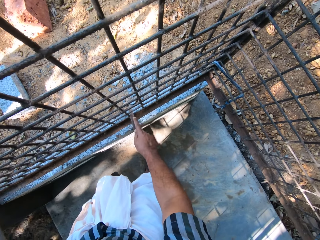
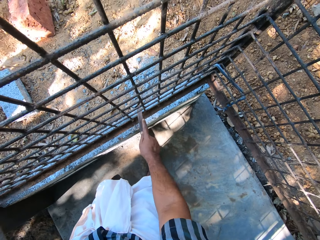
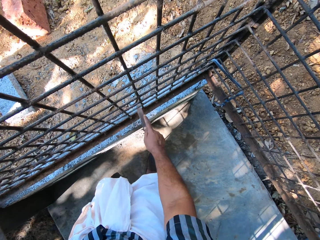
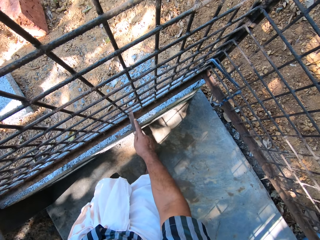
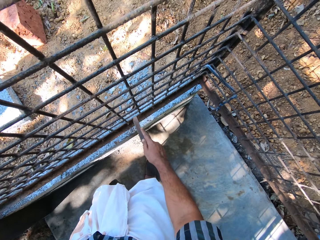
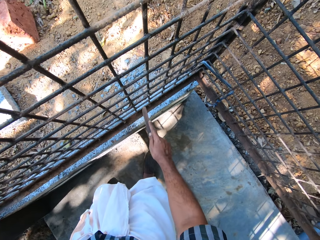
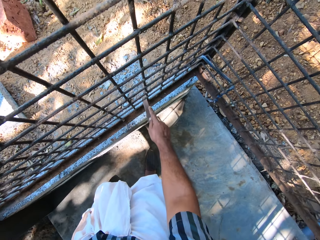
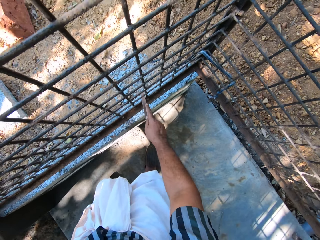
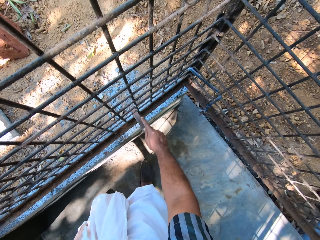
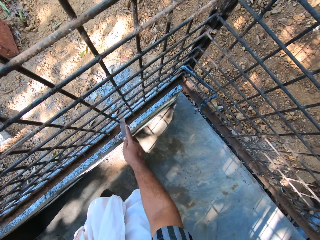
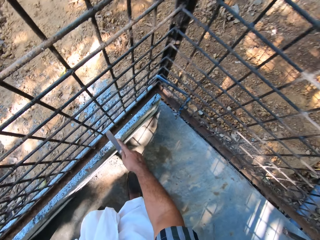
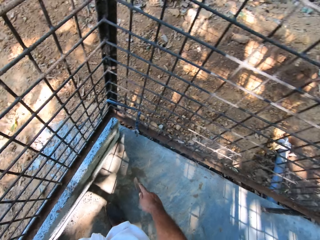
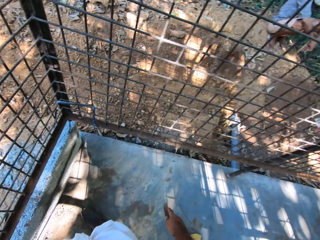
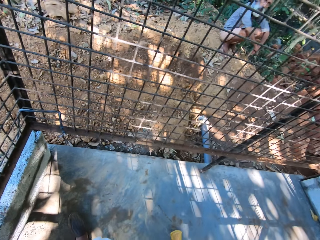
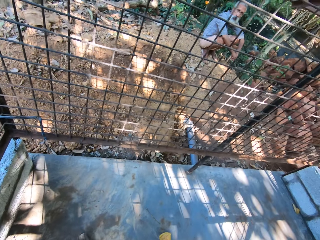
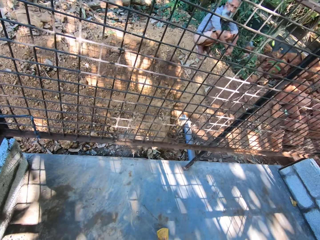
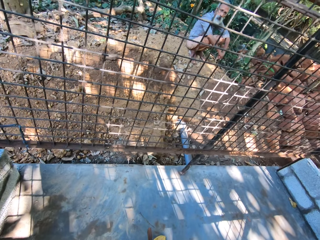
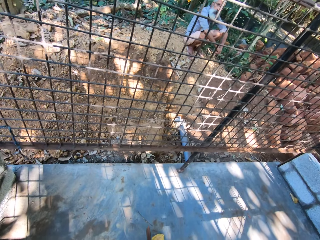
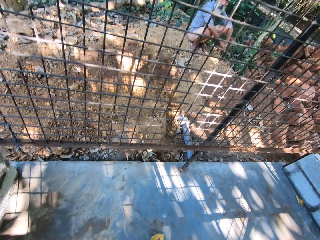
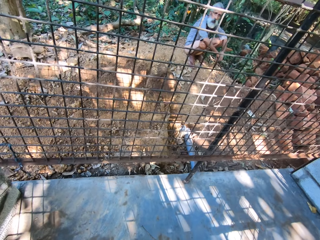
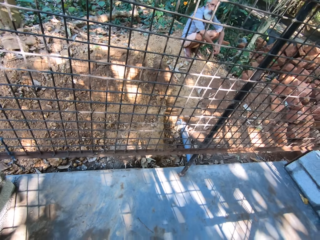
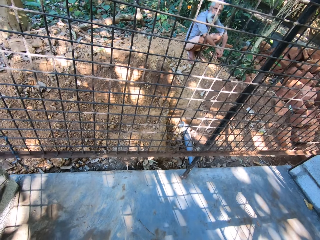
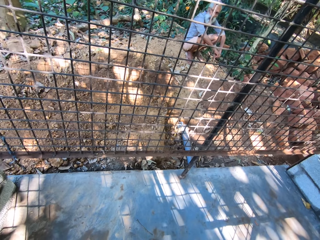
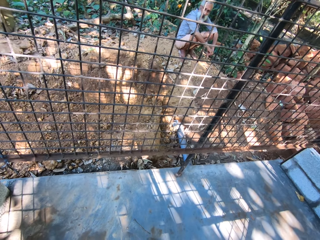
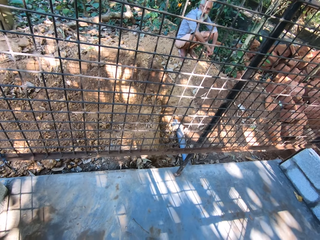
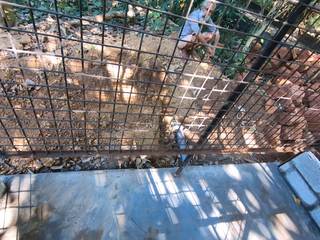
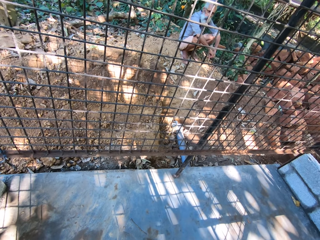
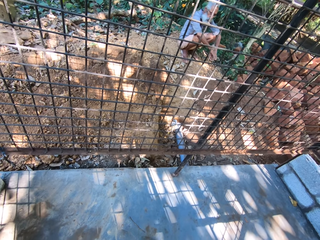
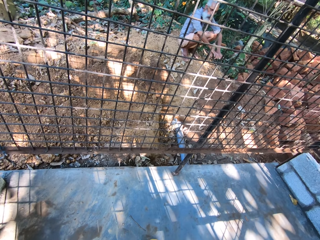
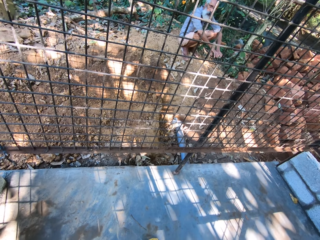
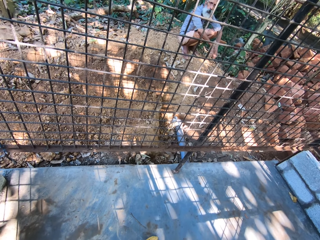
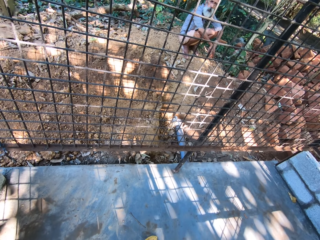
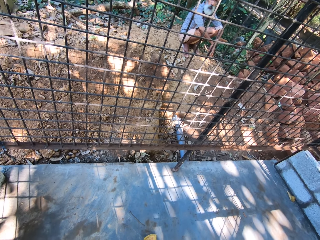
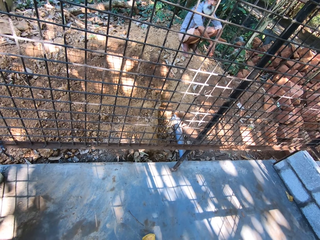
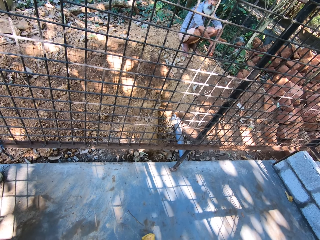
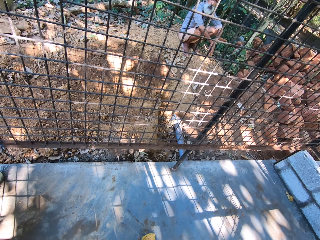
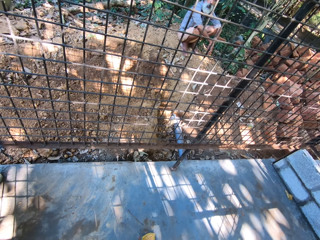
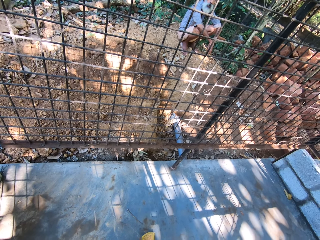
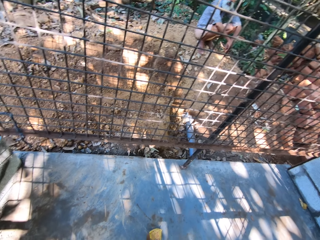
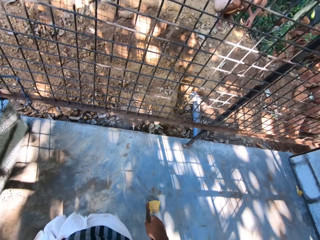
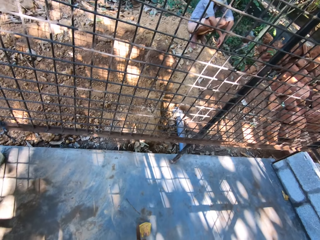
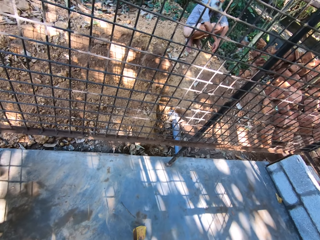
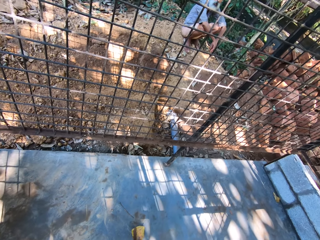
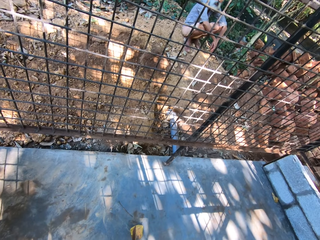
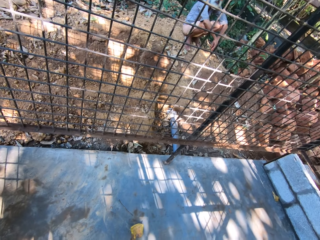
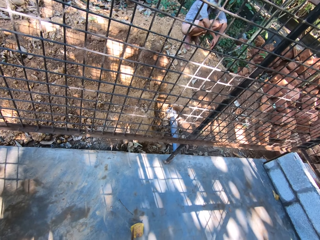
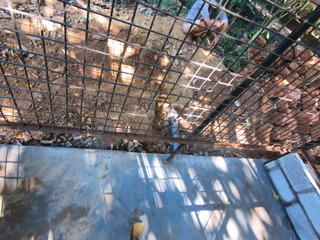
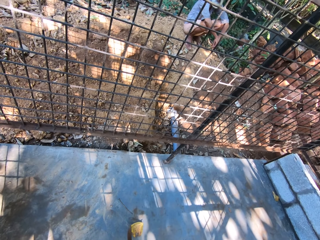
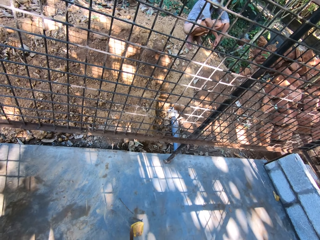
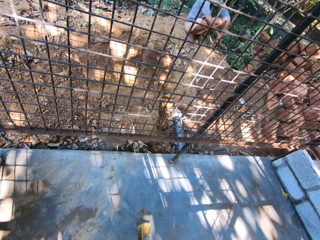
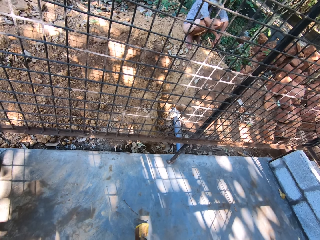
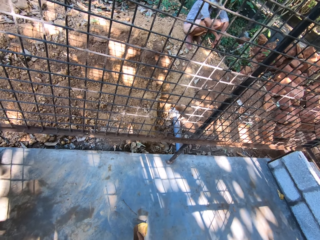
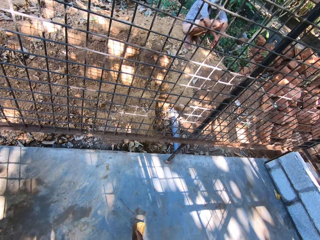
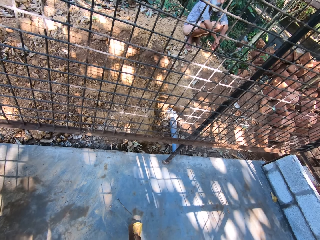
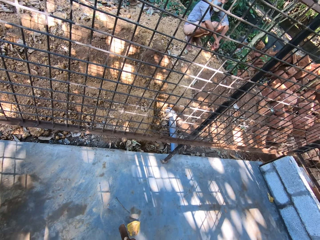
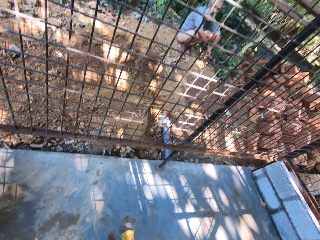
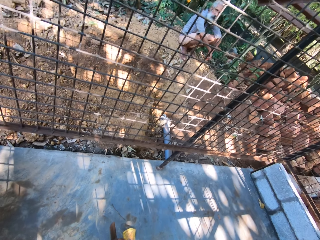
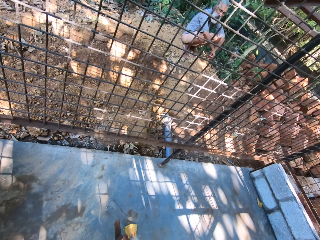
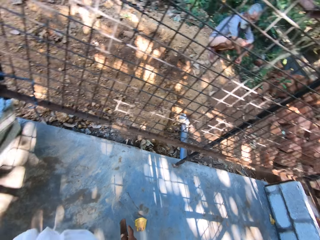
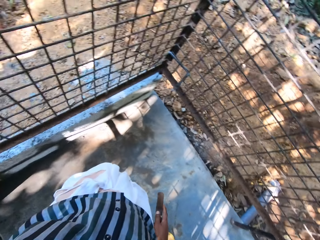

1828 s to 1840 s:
The camera wearer scrapes the metal. They converse with a man.

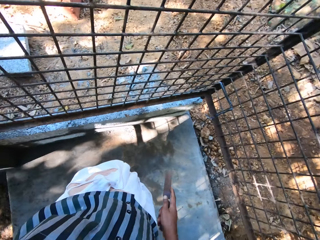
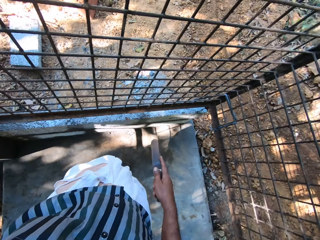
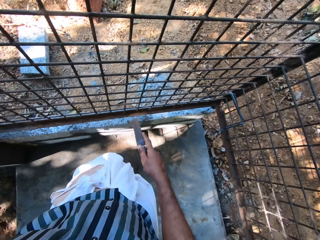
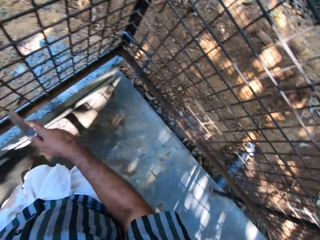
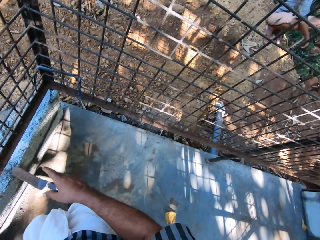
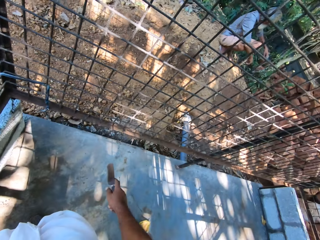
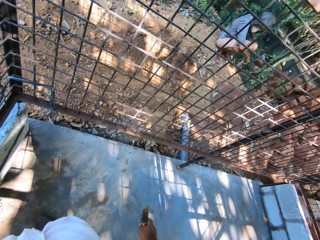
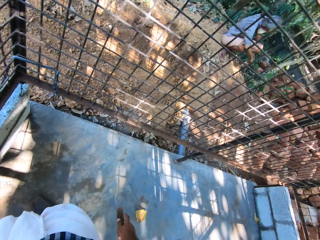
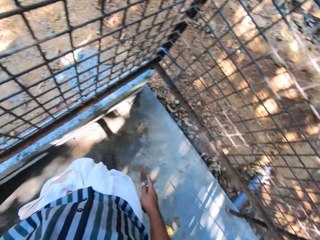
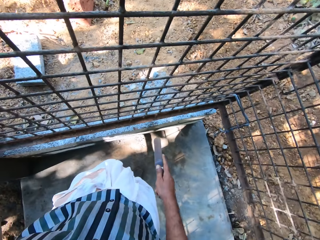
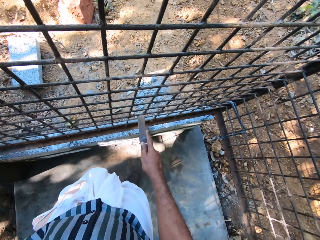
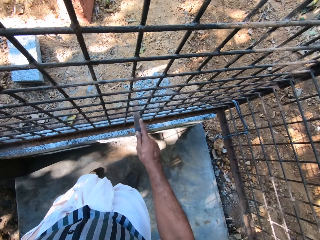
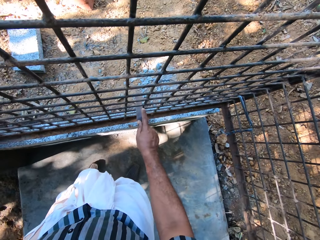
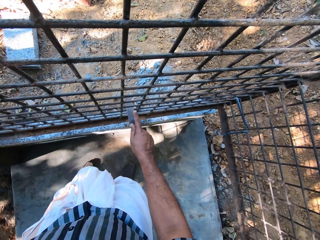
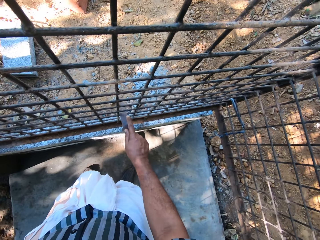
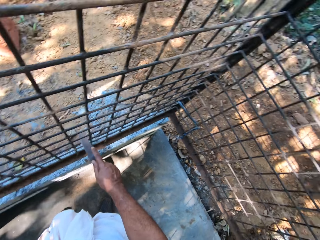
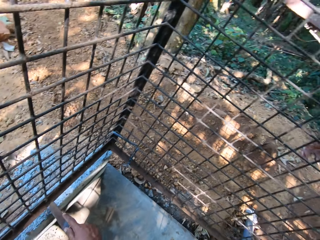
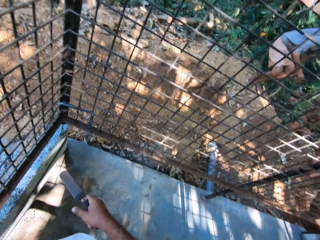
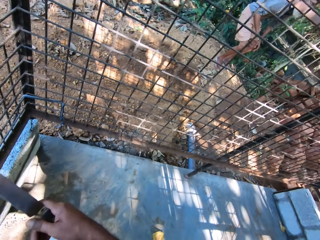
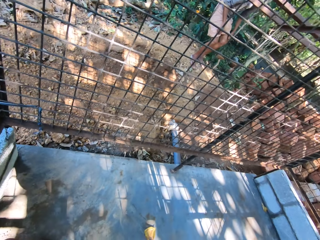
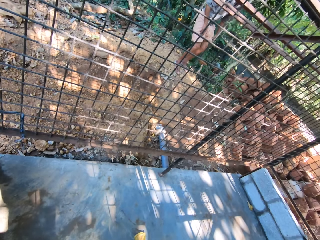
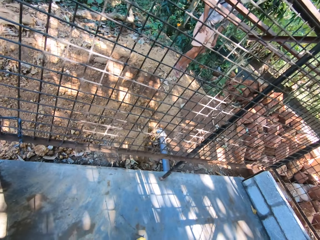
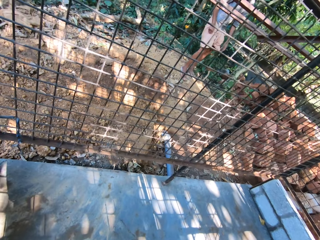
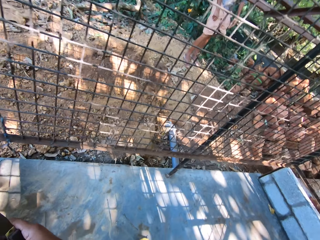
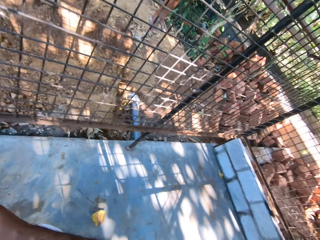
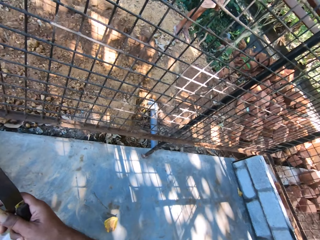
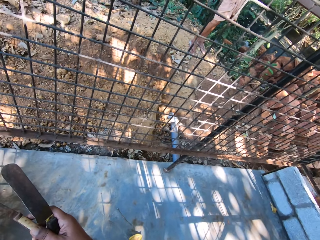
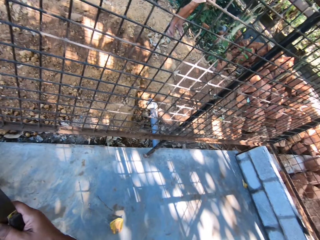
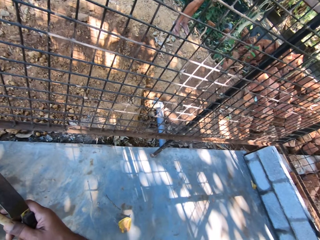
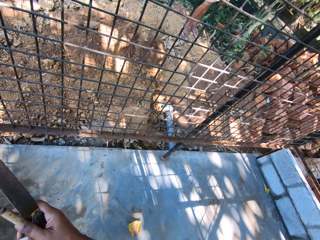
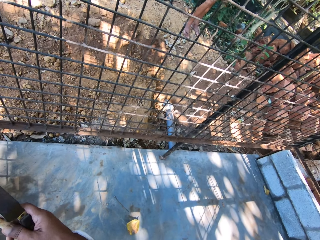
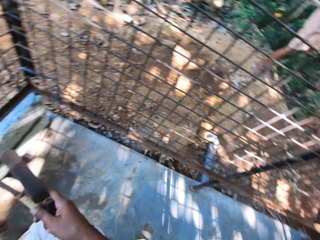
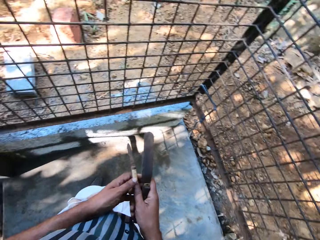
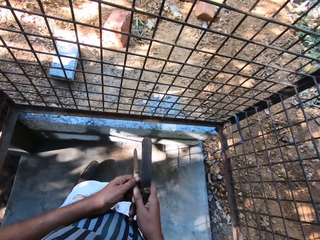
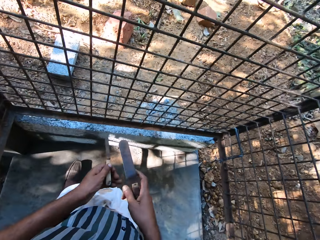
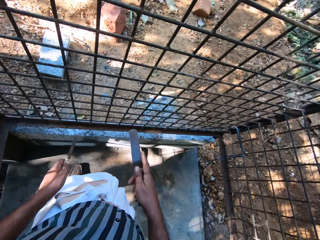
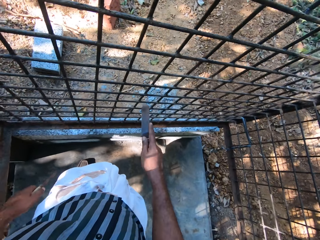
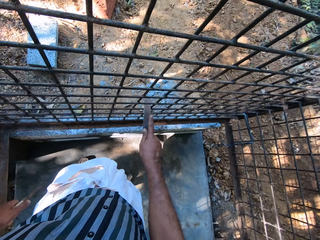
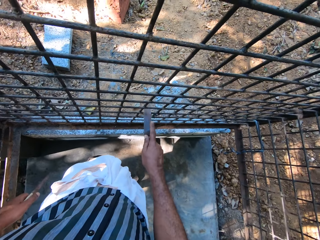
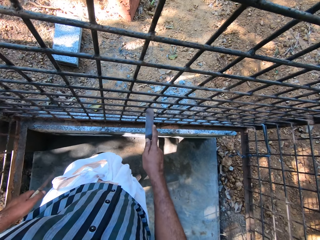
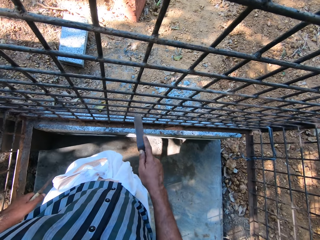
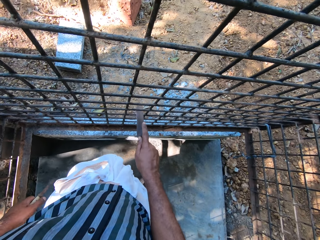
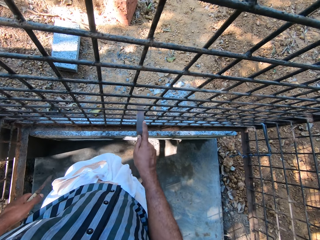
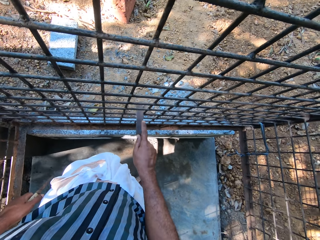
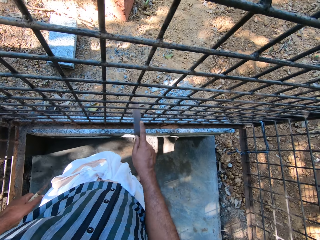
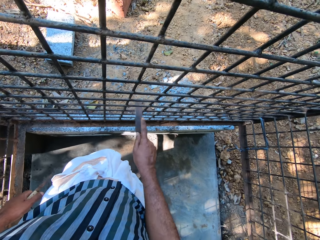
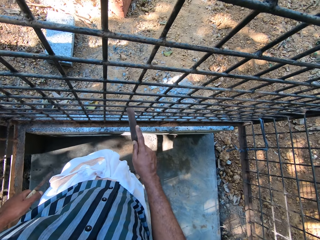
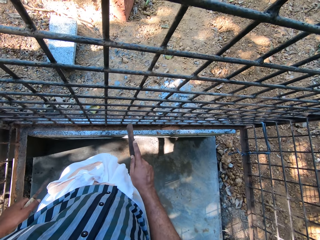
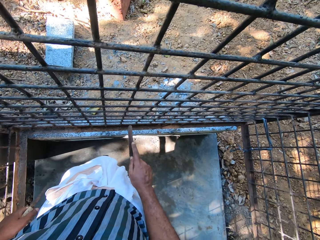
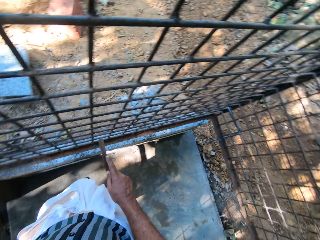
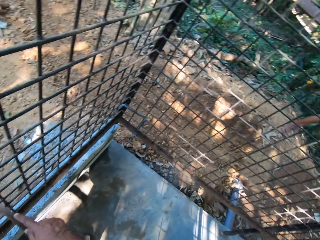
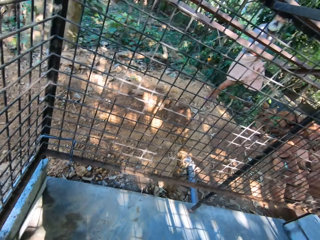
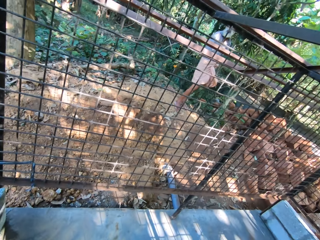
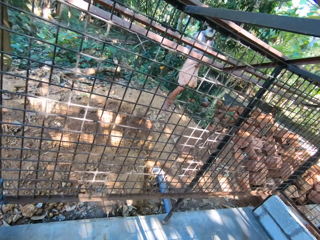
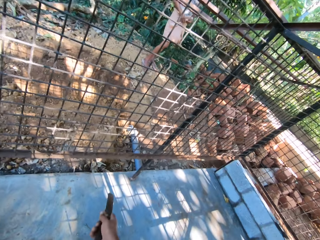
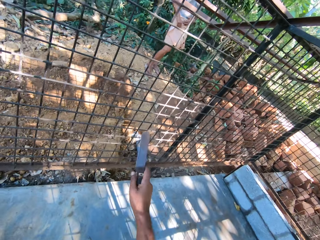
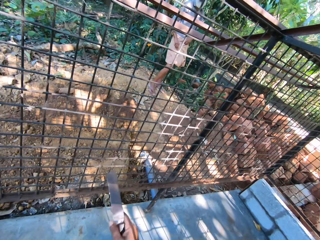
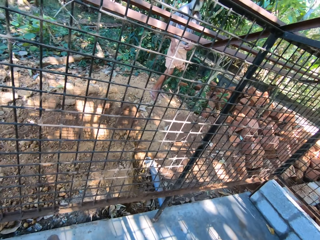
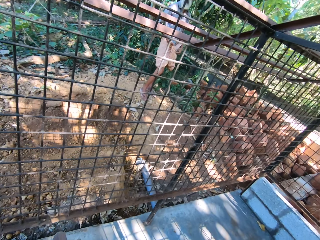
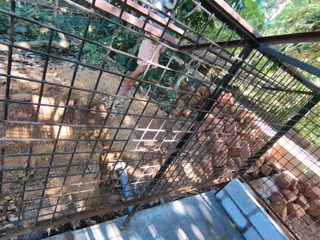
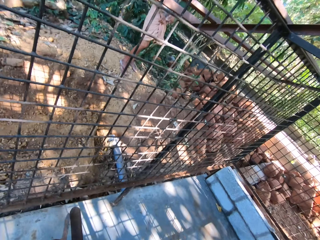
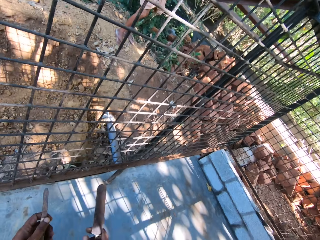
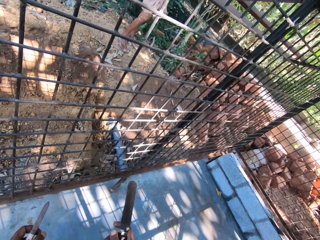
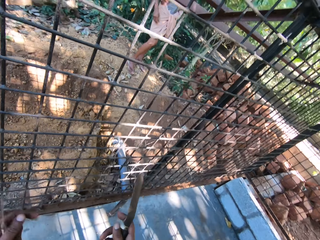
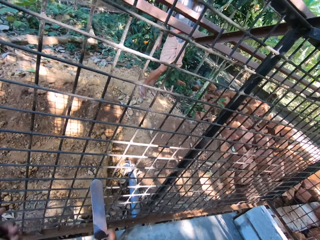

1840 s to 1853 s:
The camera wearer smoothens the metal fence with the file in his right hand. He interacts with the man. He smoothens the metal fence with the file in his right hand. He interacts with the man.
